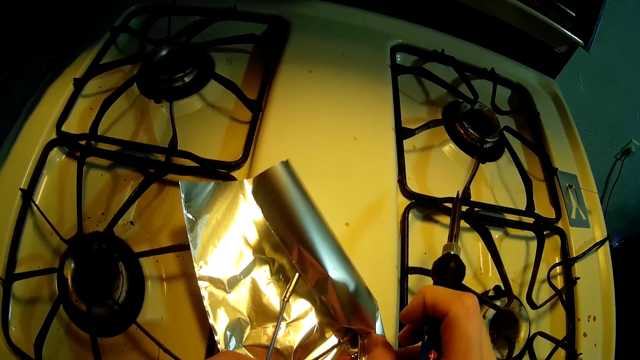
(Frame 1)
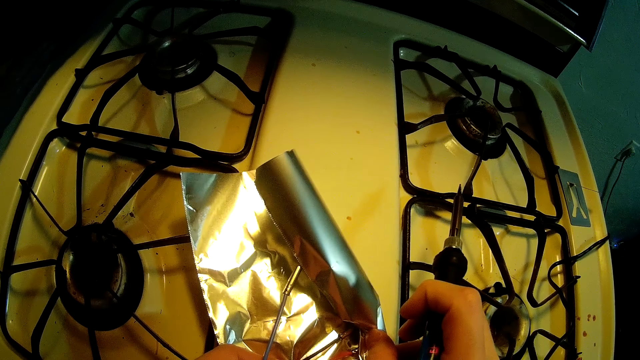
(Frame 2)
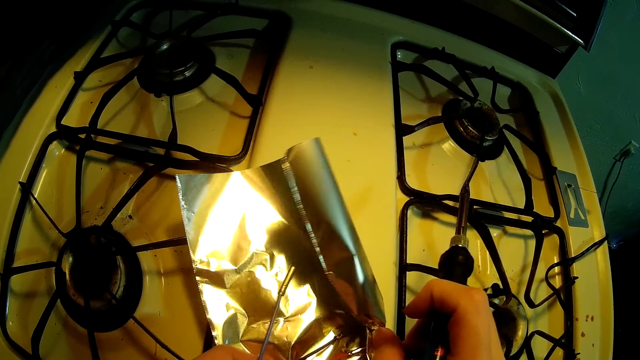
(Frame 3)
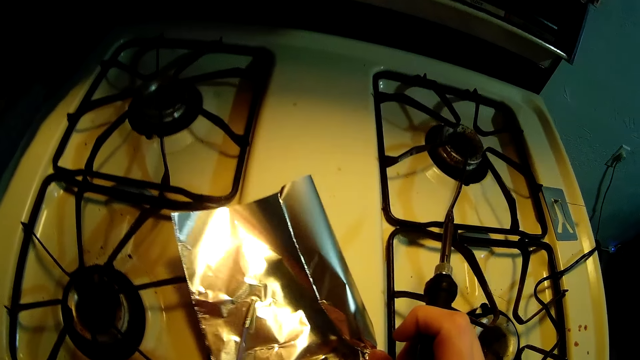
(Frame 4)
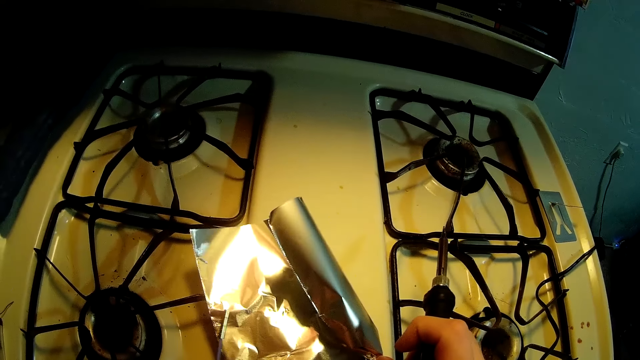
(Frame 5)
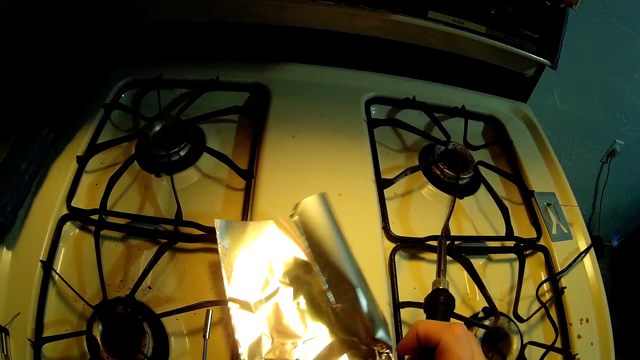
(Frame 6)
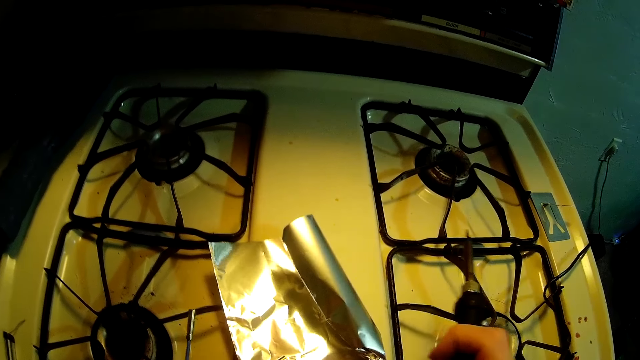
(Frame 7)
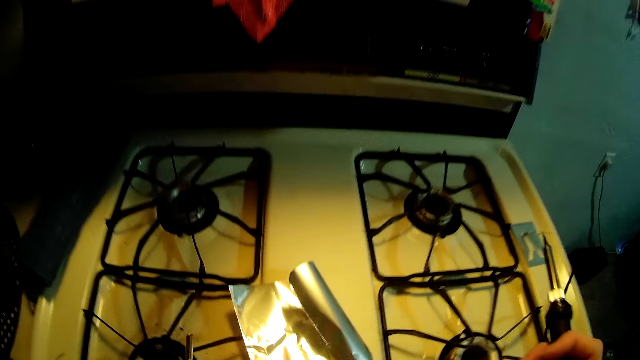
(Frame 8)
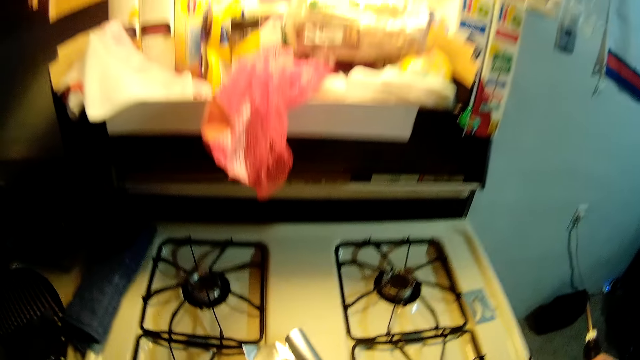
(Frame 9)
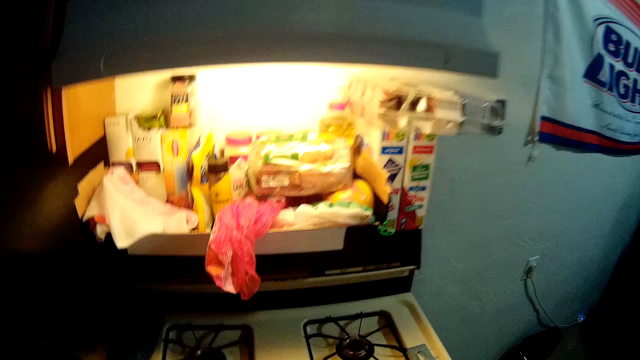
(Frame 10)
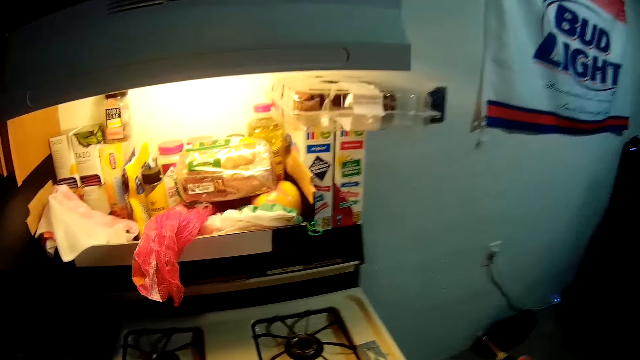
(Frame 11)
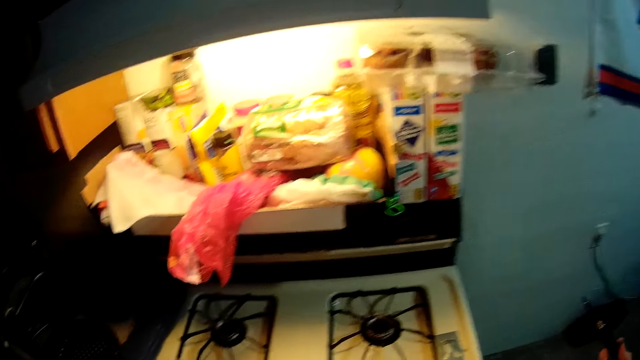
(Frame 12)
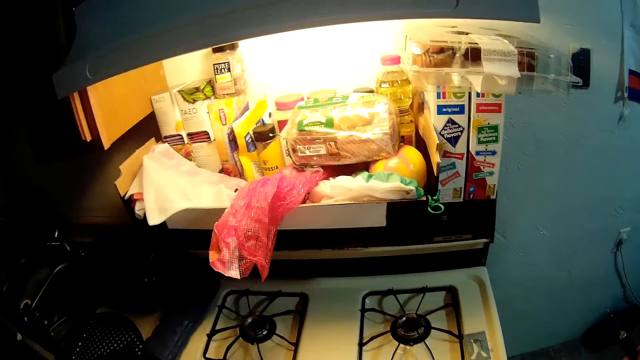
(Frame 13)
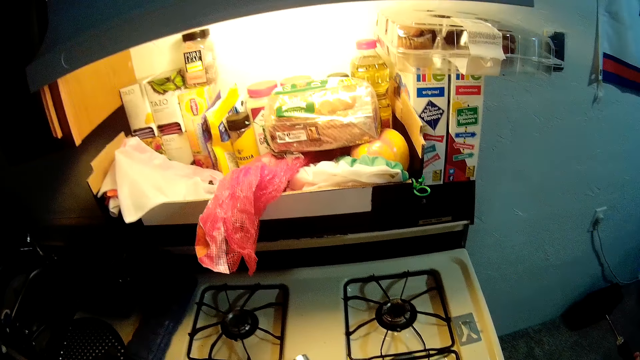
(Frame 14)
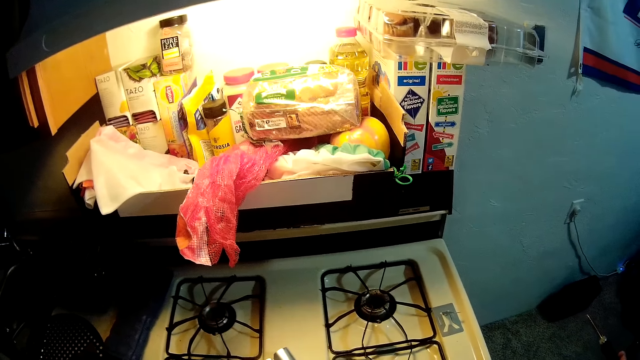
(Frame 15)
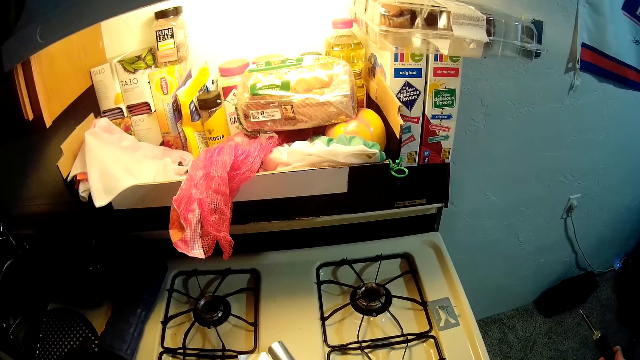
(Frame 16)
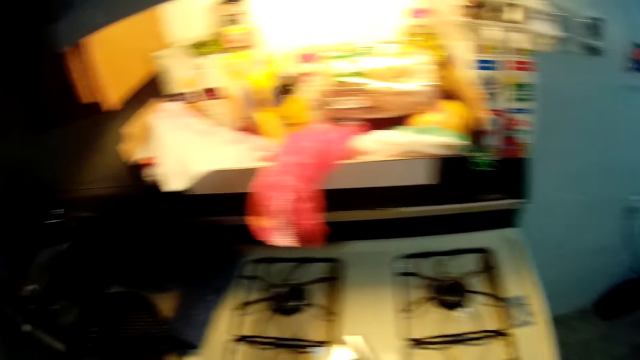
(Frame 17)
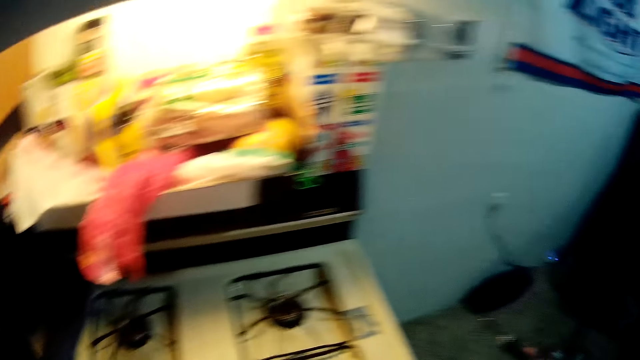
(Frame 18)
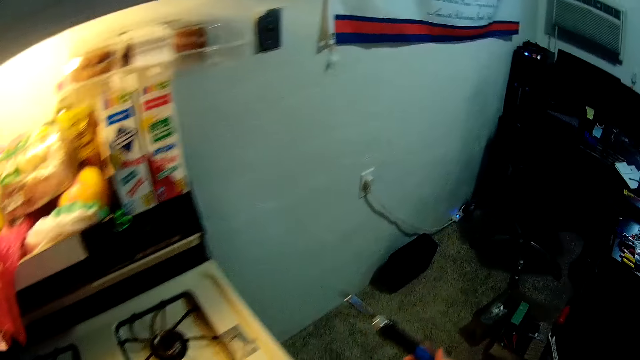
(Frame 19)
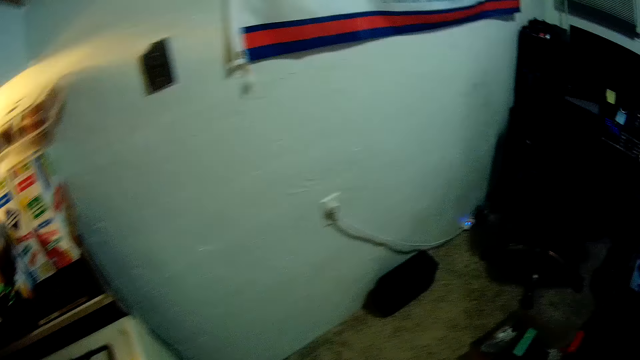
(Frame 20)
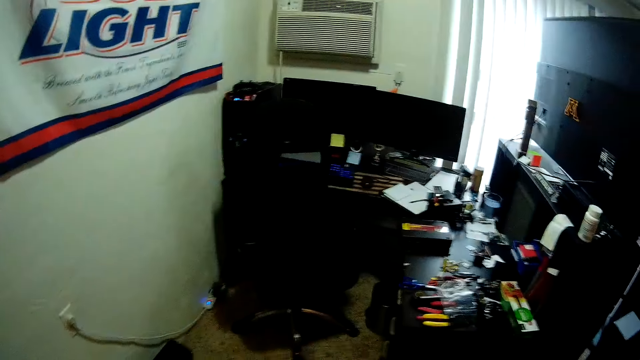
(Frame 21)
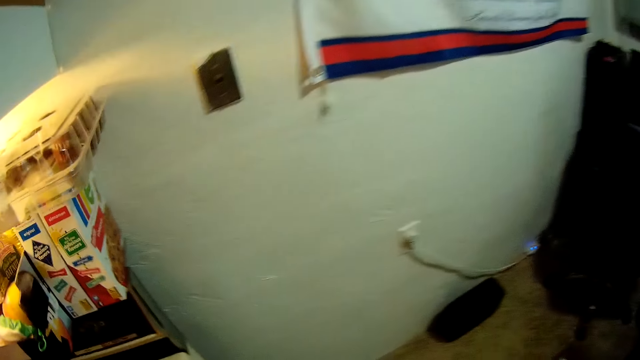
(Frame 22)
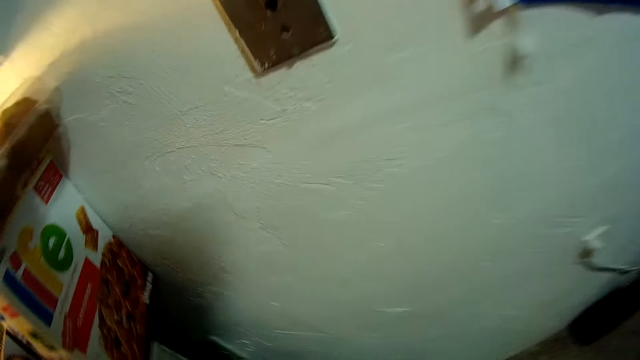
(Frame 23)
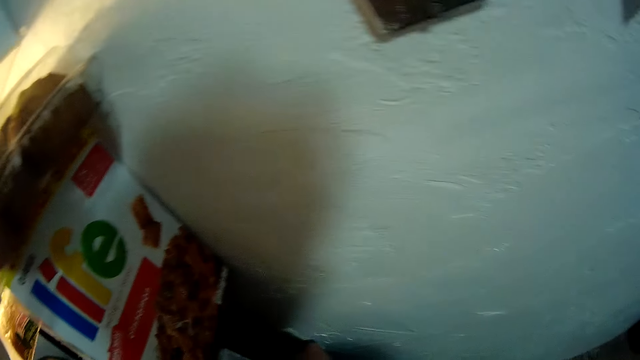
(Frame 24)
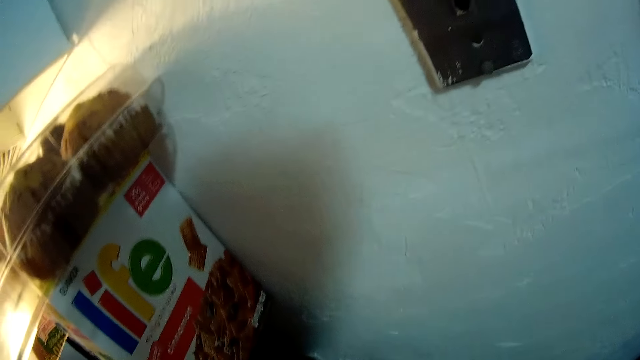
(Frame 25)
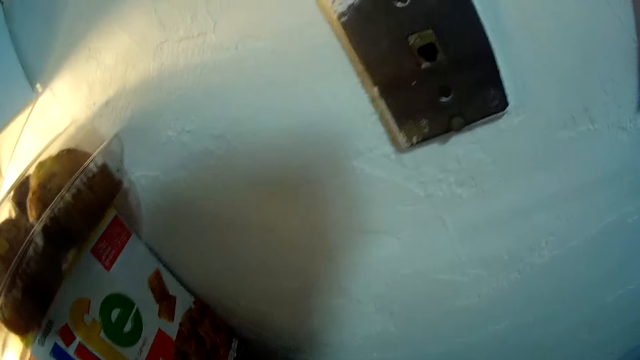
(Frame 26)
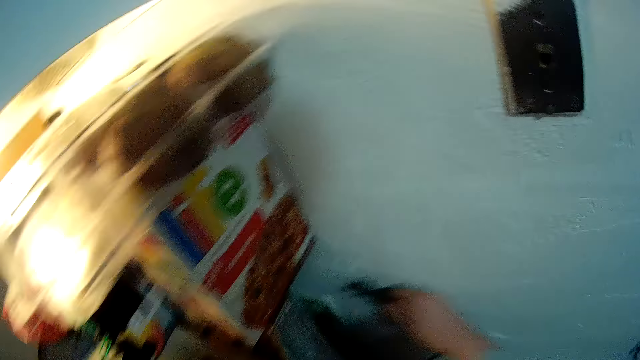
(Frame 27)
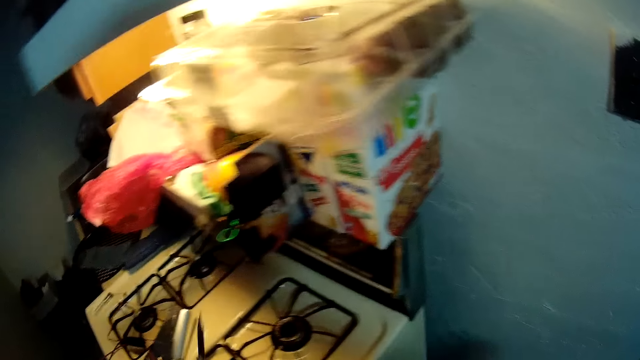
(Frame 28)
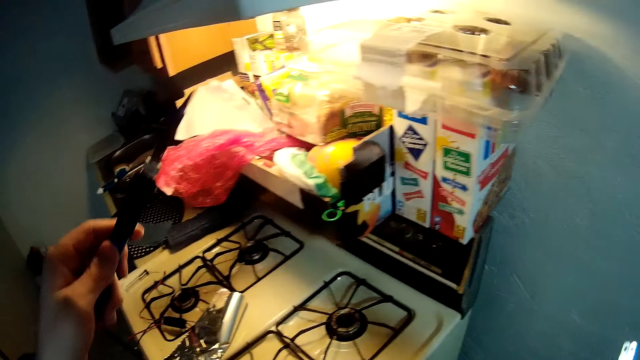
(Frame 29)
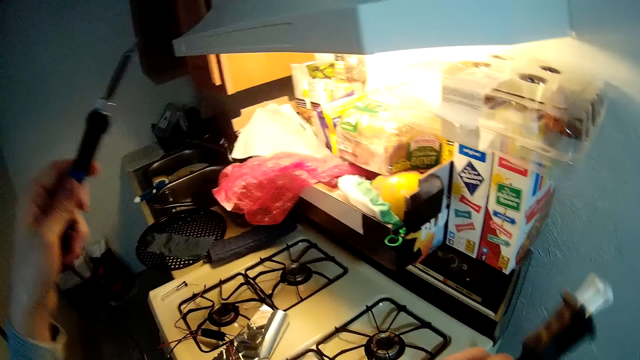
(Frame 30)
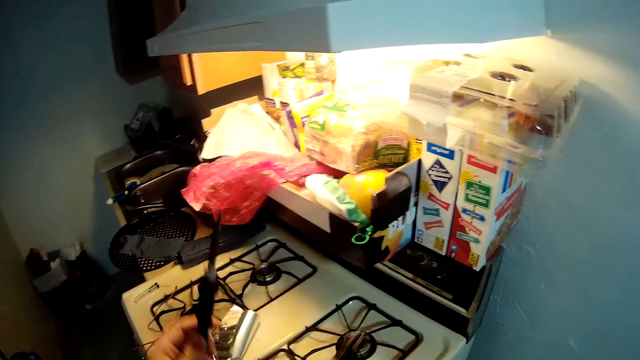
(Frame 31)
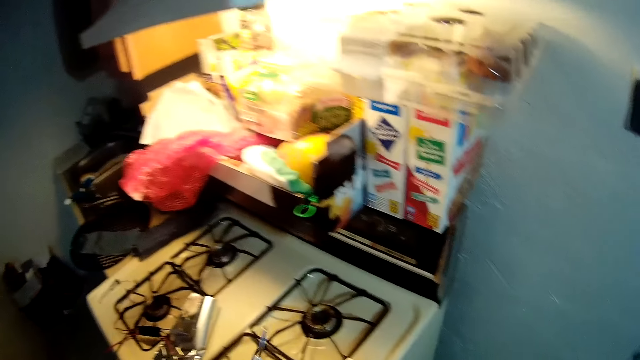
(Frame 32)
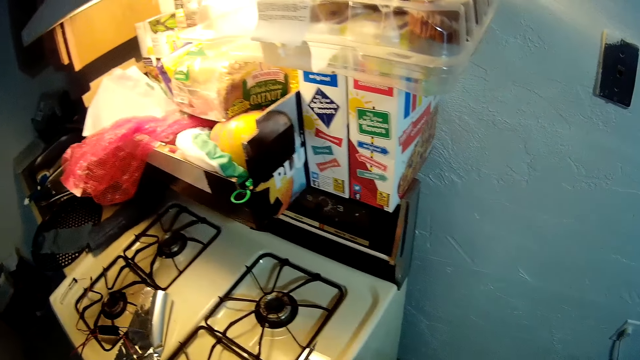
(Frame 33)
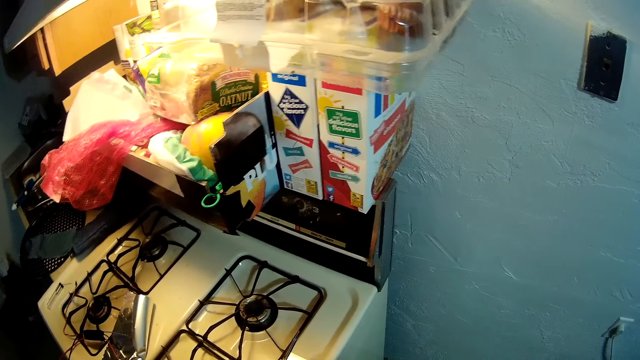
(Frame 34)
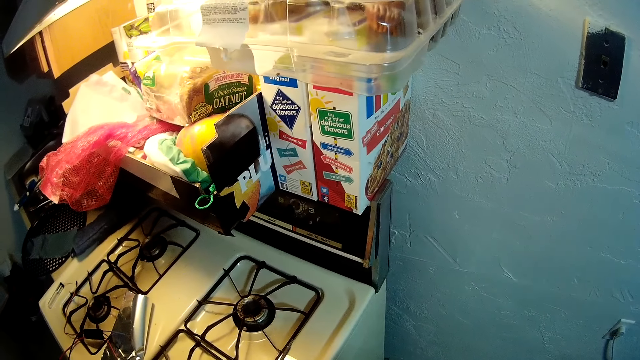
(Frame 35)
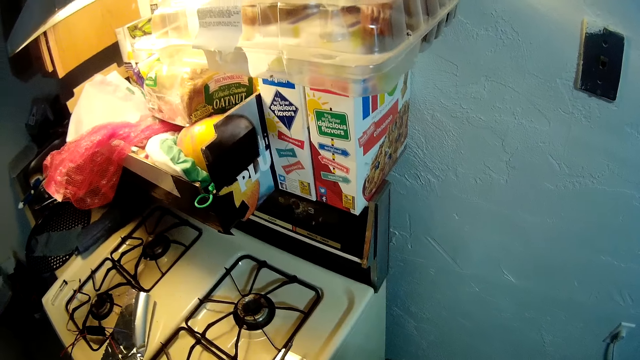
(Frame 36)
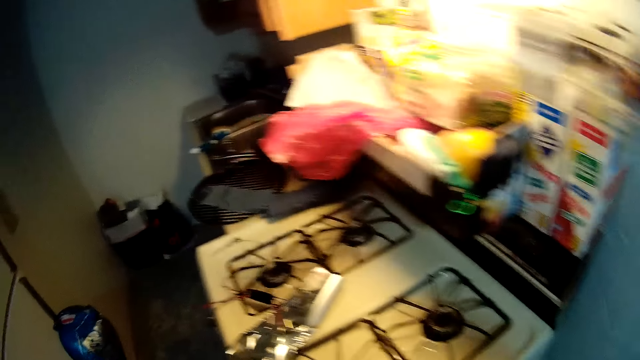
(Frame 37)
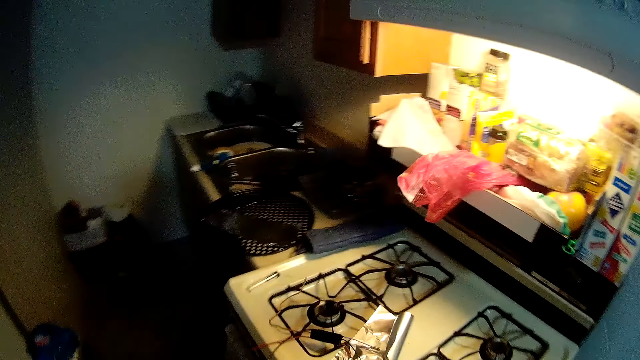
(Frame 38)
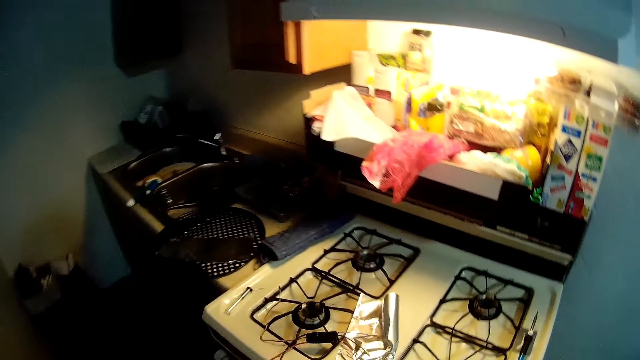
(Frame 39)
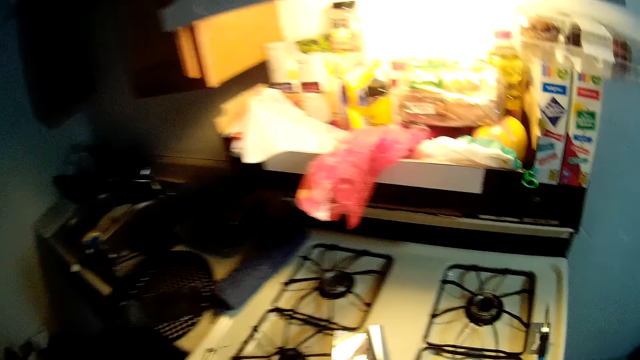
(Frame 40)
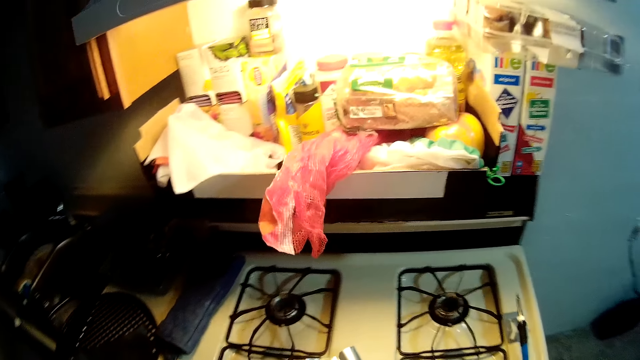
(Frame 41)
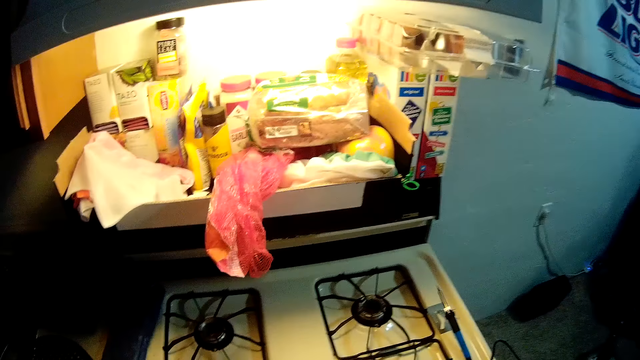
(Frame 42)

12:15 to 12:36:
The camera wearer looks around the room. They unplug a plug. They lift the soldering iron and put the soldering iron on top of the cooker. They look around the kitchen.
